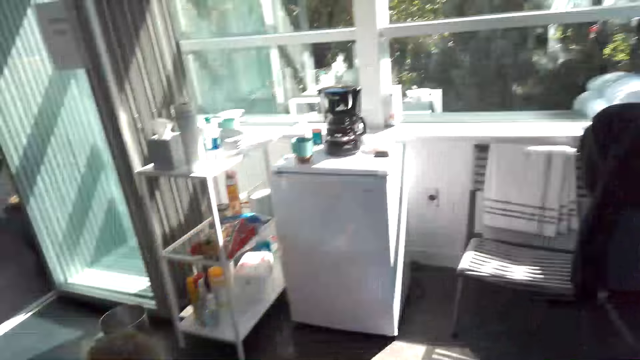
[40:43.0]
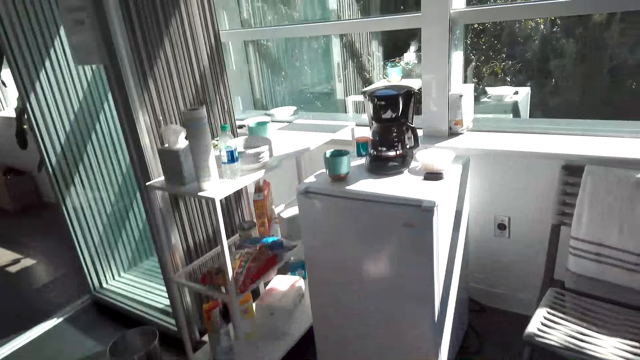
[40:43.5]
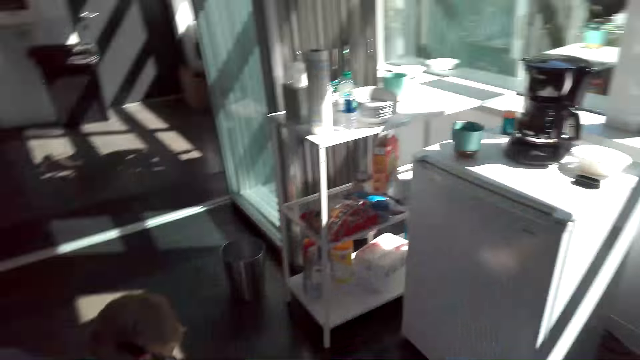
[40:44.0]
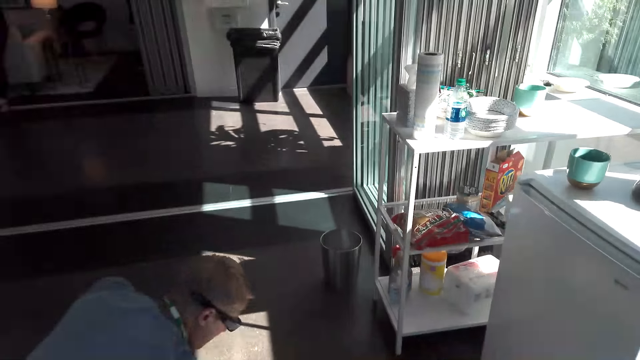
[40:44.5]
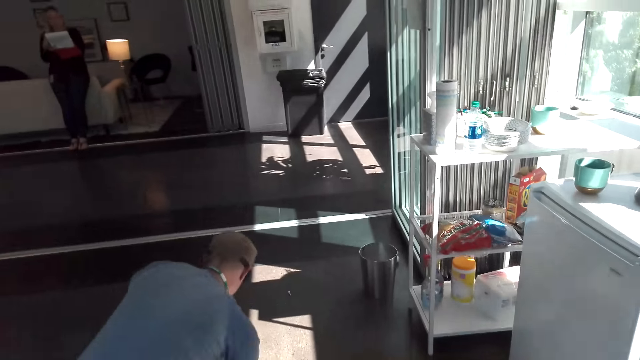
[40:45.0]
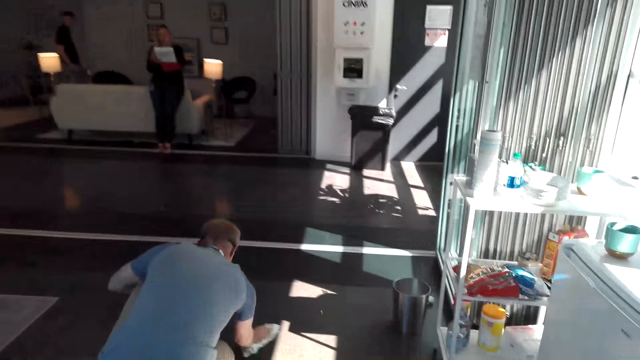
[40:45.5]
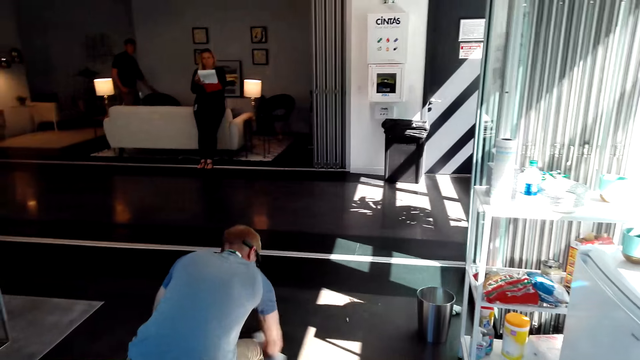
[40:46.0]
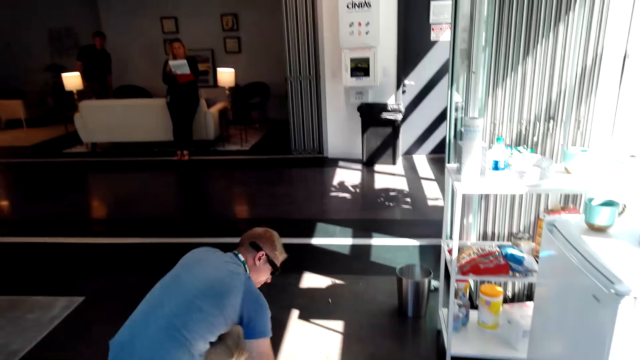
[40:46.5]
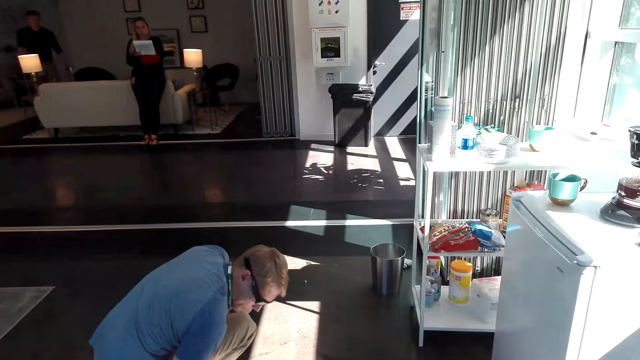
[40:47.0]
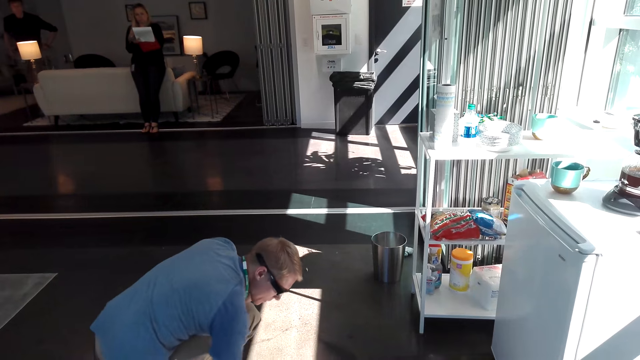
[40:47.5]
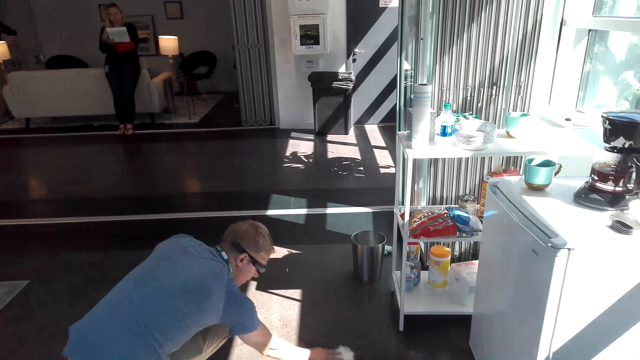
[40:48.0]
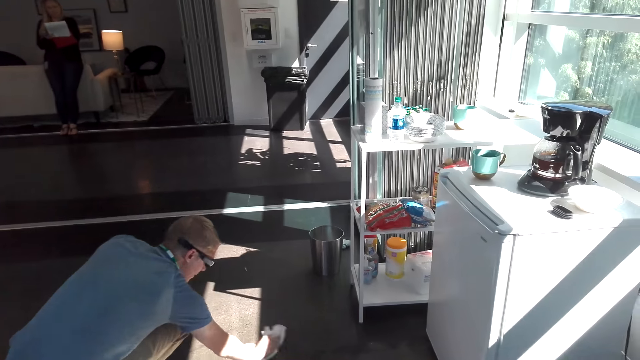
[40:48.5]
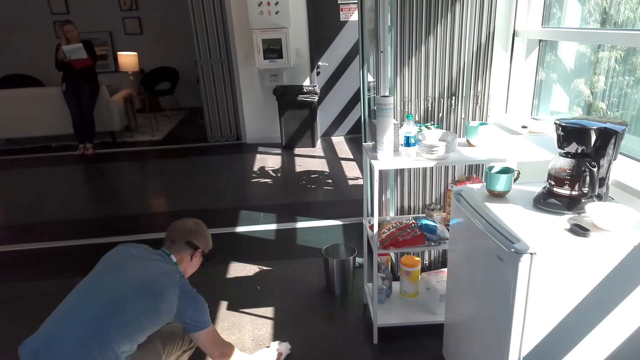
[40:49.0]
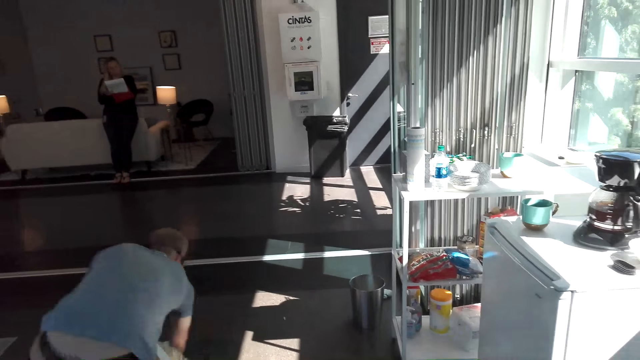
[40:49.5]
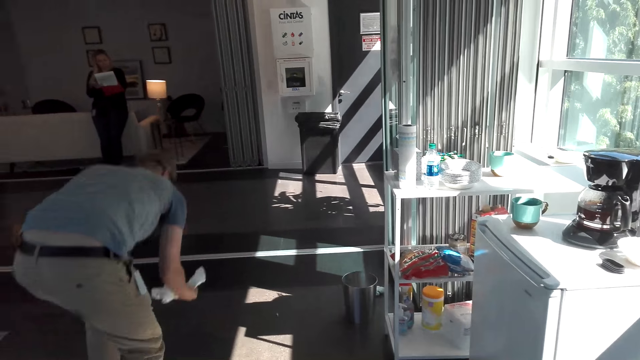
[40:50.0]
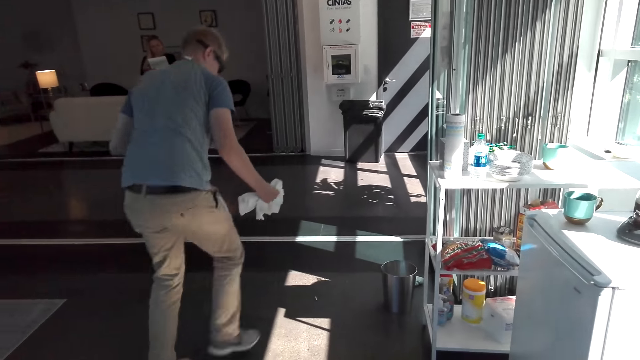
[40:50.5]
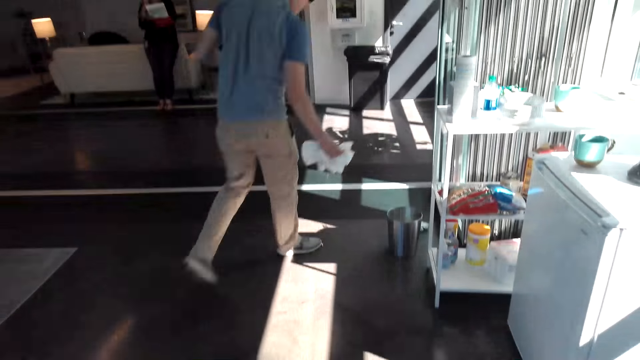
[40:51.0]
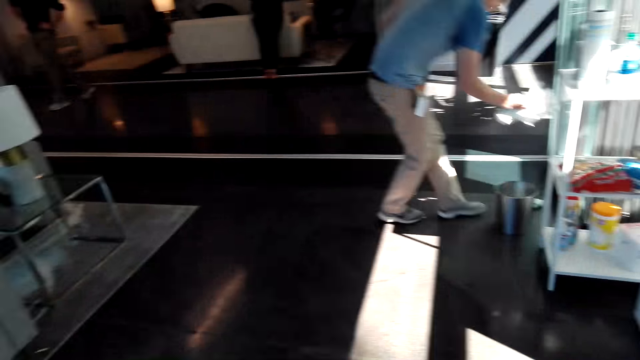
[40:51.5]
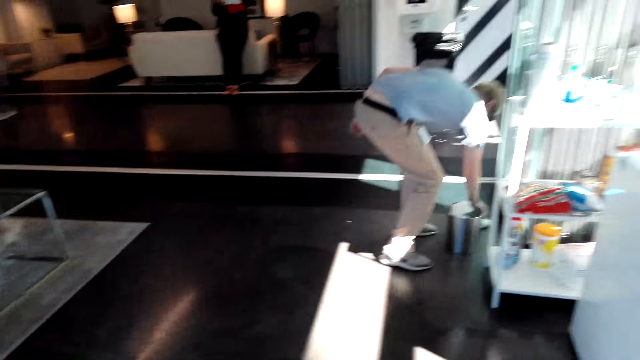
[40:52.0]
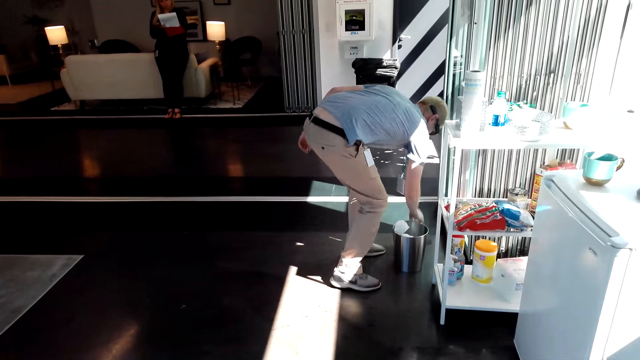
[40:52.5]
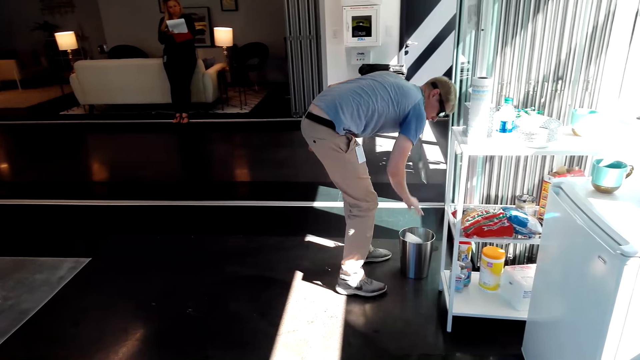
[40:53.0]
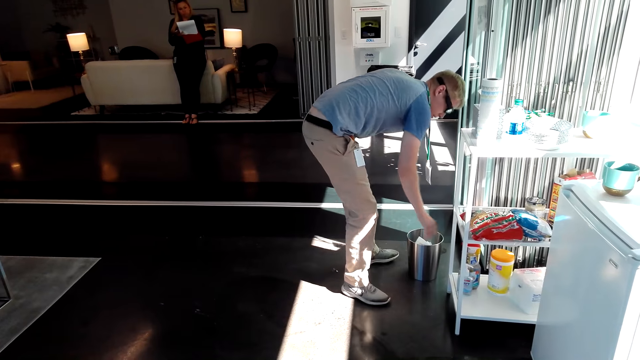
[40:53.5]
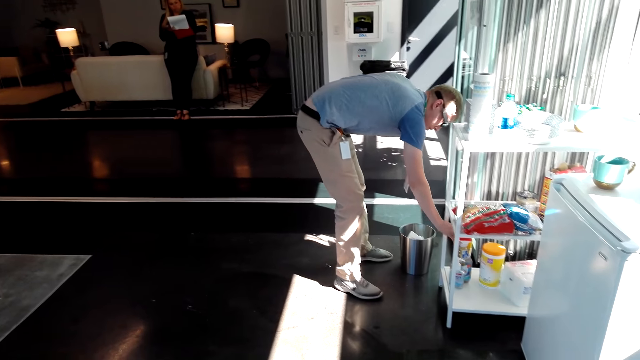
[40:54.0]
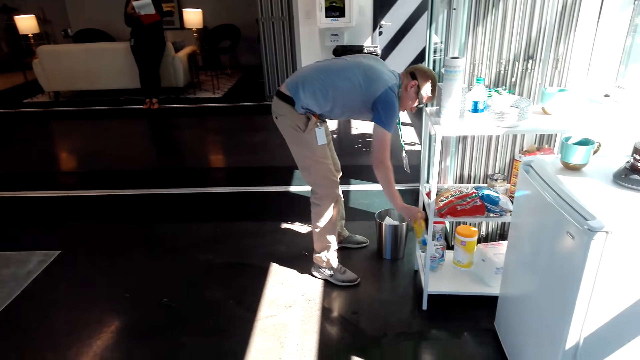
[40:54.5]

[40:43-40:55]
The camera wearer looks at a man. The man walks towards the dustbin and throws the soft paper in the dustbin.

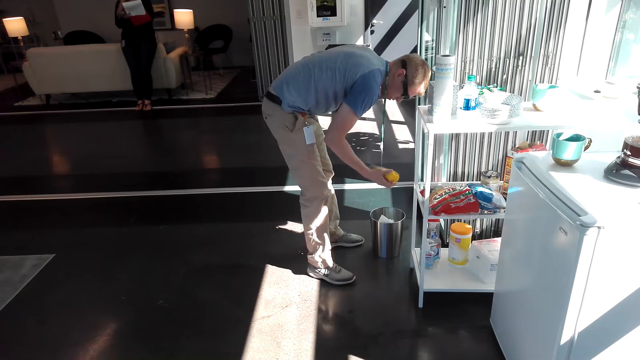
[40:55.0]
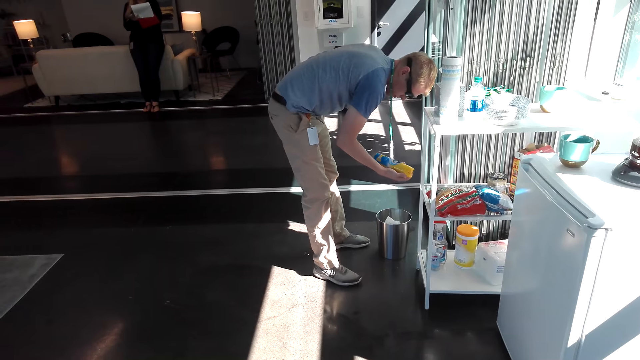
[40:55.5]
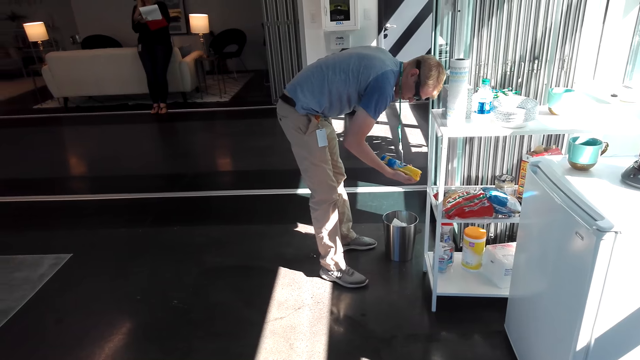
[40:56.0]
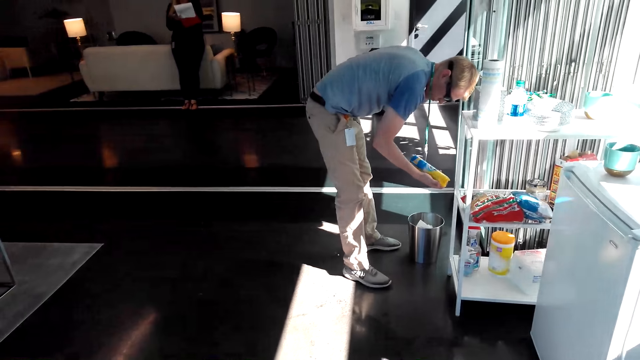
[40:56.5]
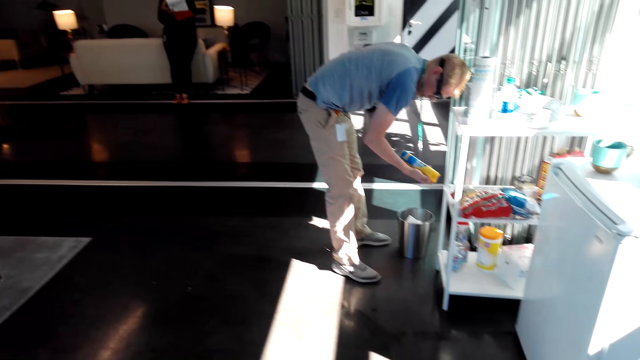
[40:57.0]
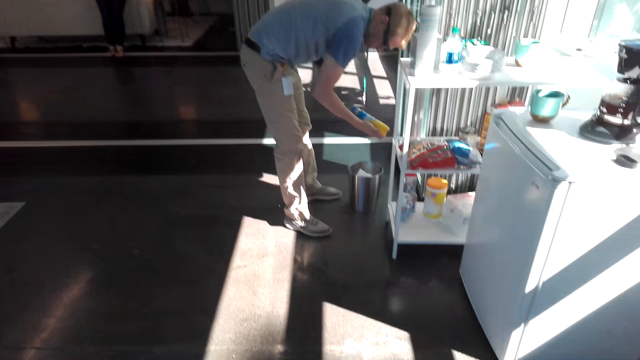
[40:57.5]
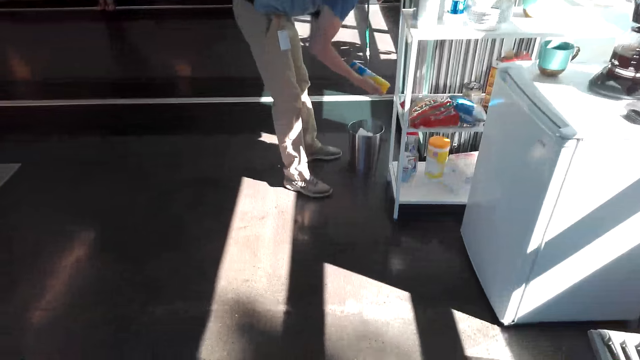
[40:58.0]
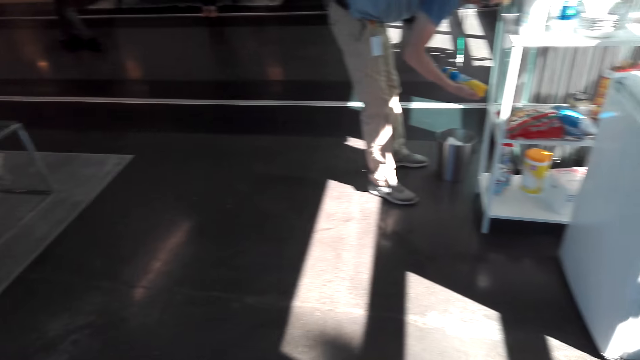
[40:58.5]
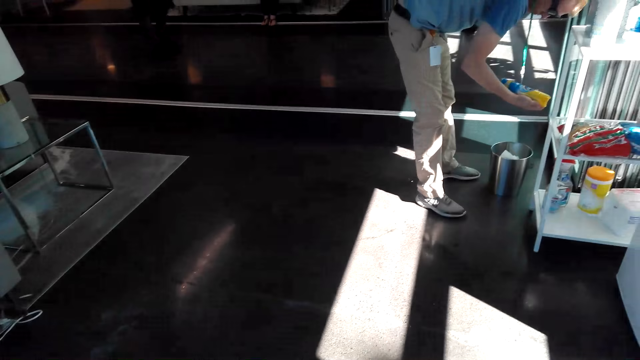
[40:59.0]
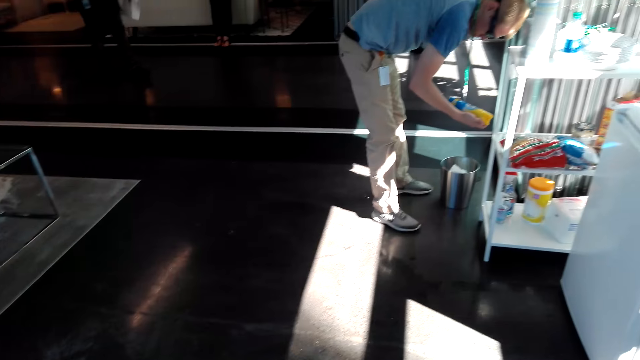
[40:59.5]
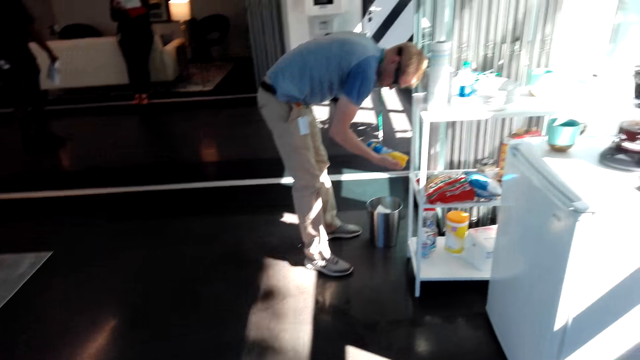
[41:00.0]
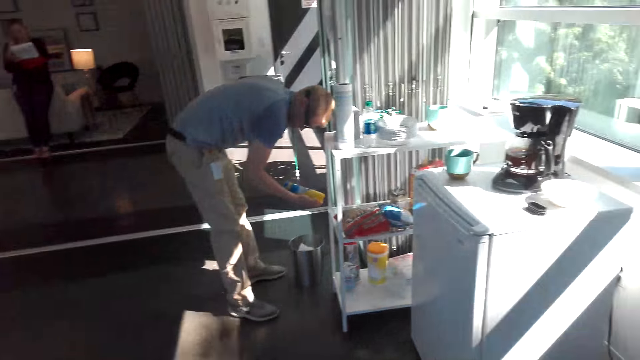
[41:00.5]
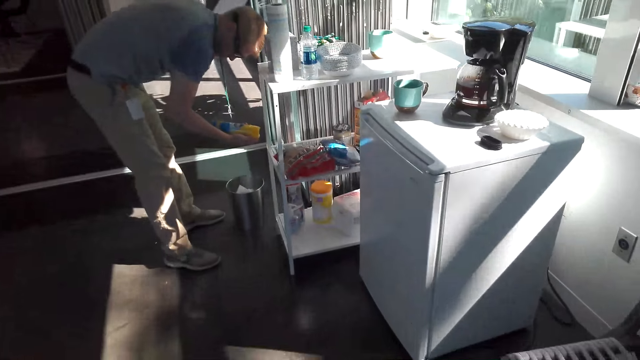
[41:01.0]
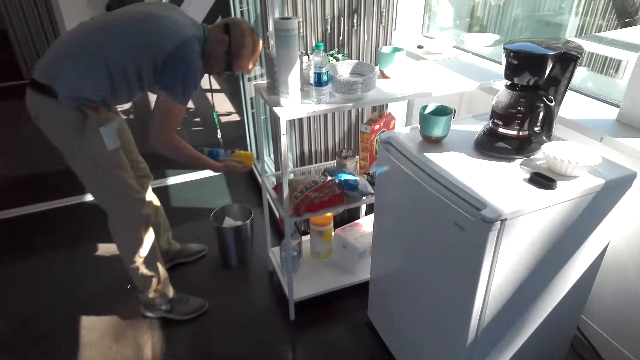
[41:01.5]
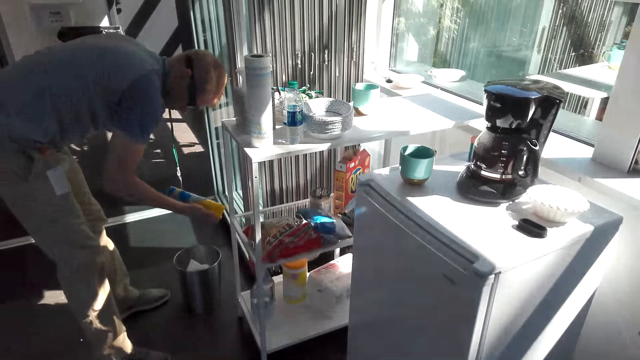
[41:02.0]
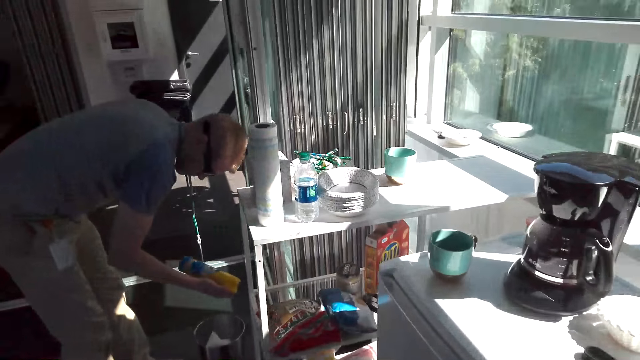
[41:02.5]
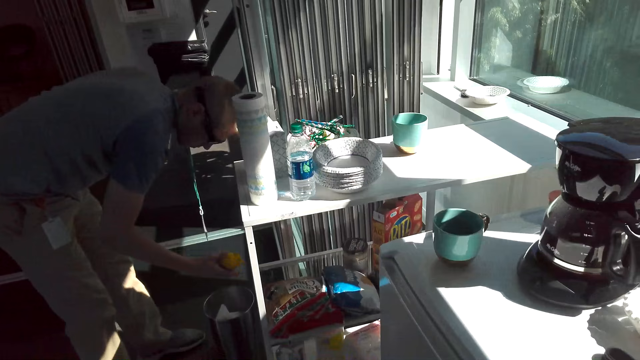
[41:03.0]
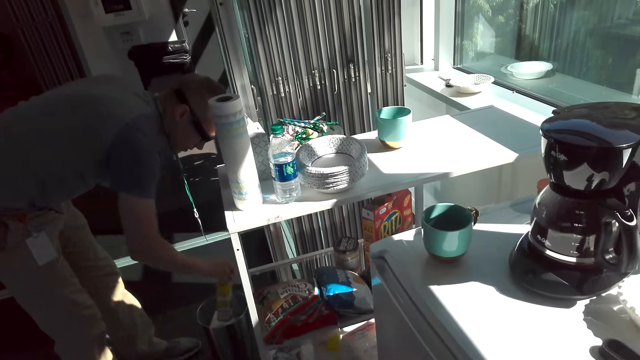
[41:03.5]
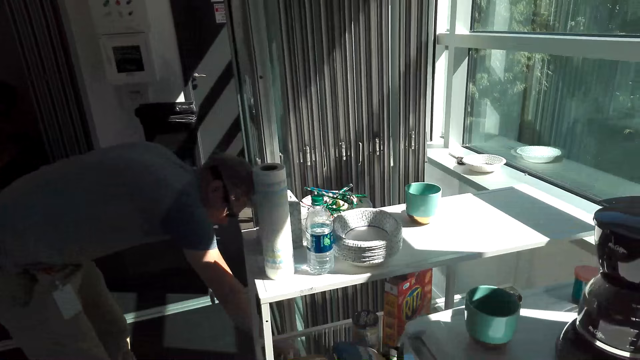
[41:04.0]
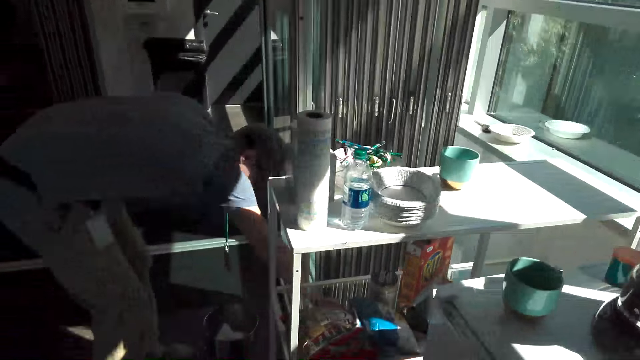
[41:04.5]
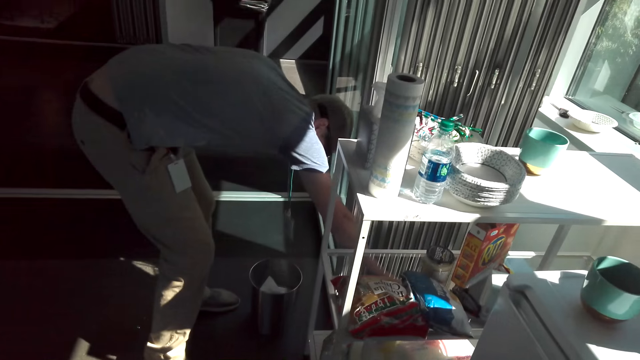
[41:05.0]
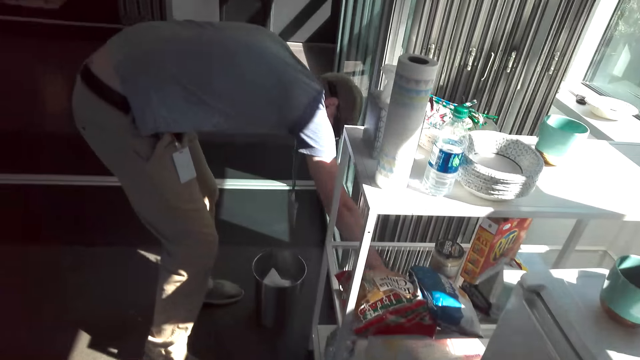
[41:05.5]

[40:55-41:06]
A man holds the spray. The camera wearer holds a can. They walk towards the man. They talk. The man puts down the spray.
